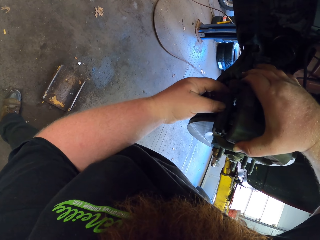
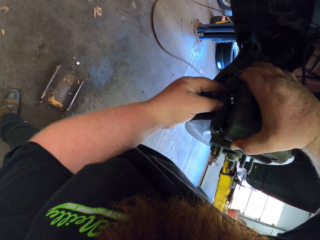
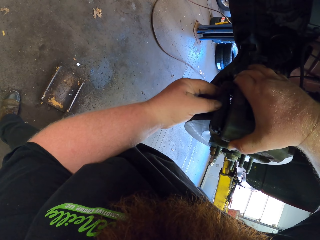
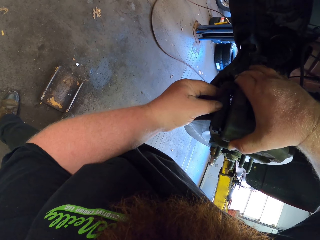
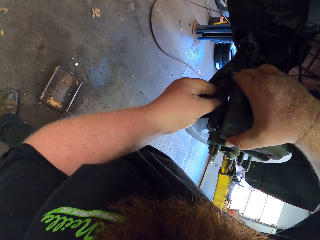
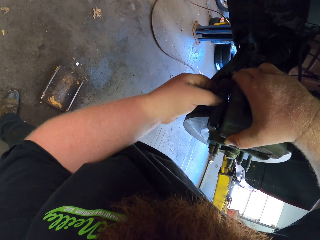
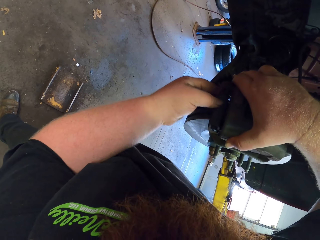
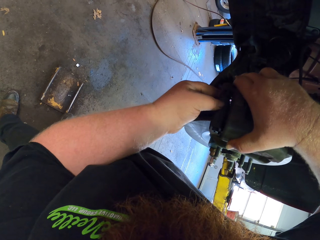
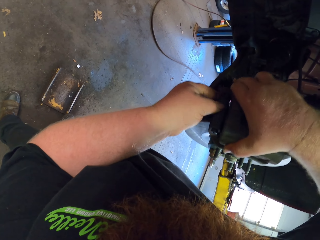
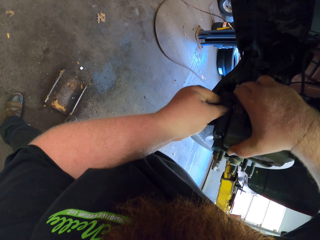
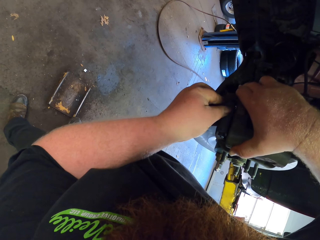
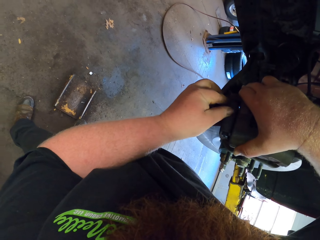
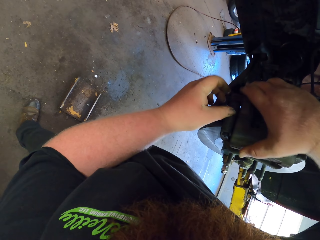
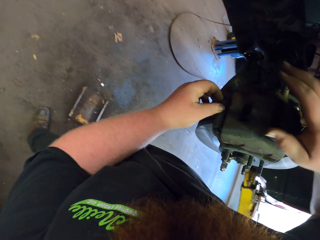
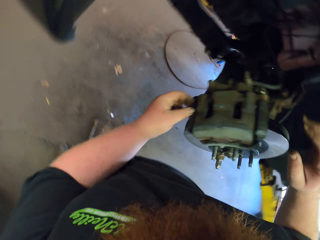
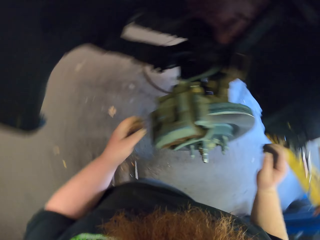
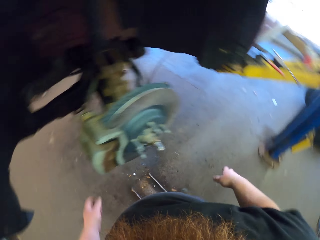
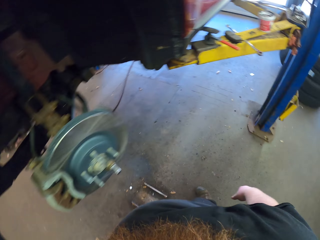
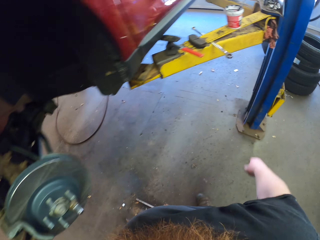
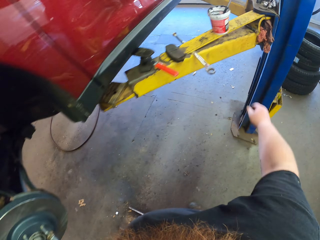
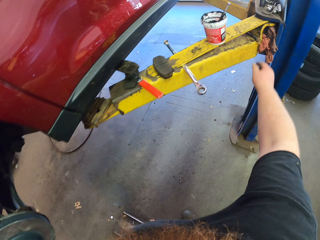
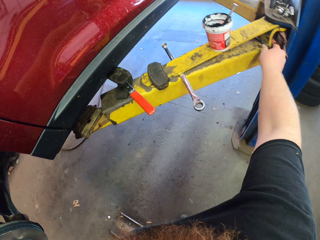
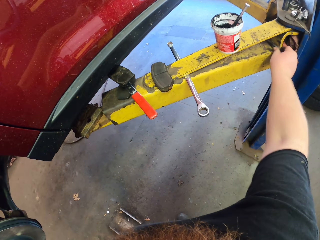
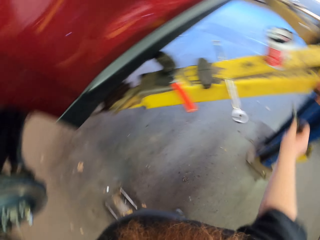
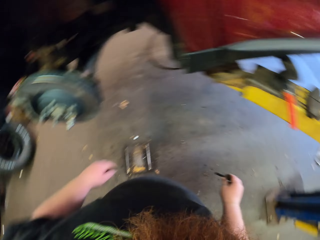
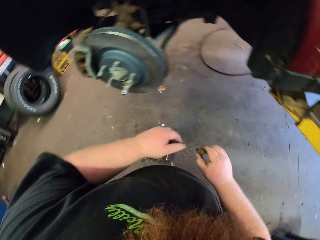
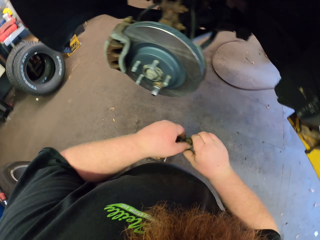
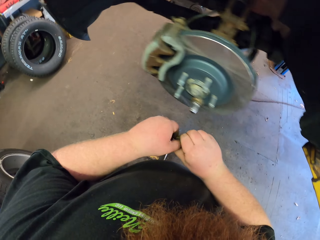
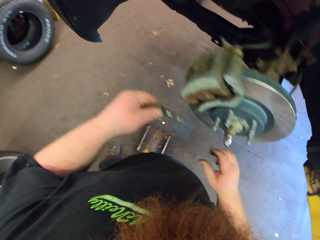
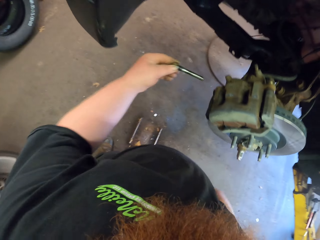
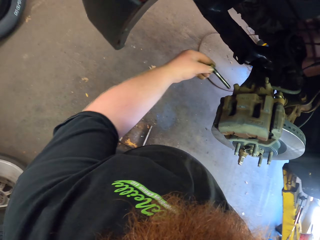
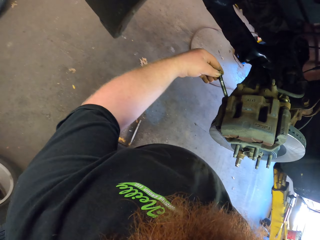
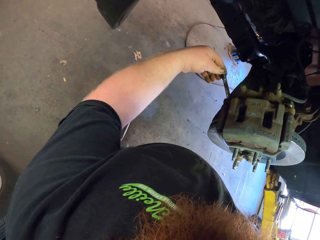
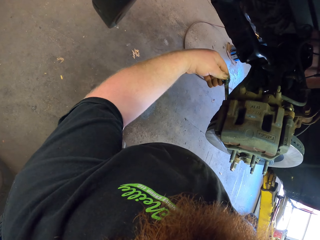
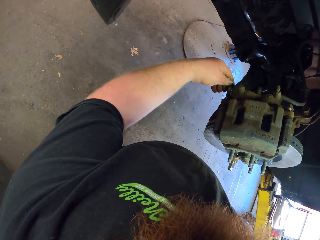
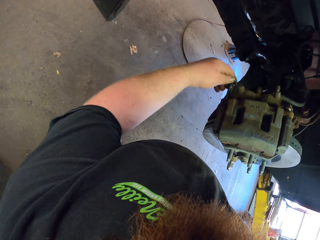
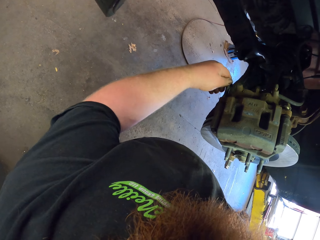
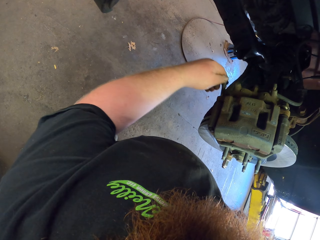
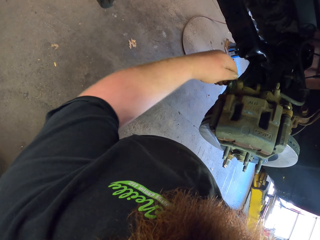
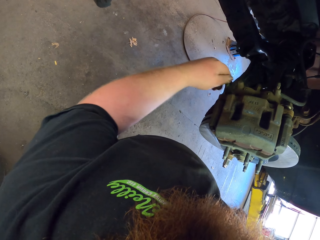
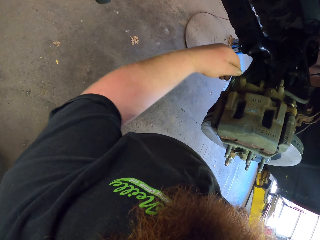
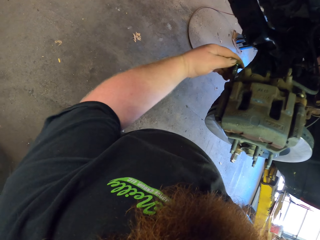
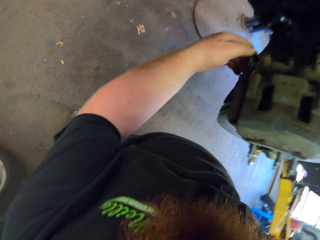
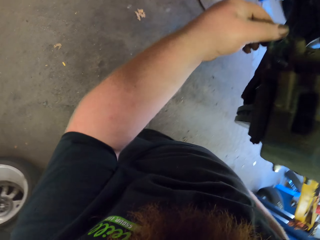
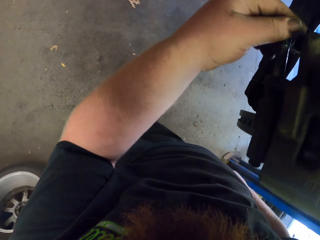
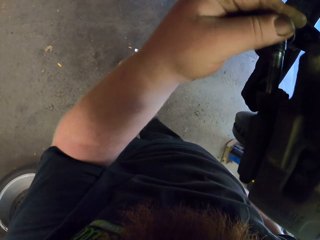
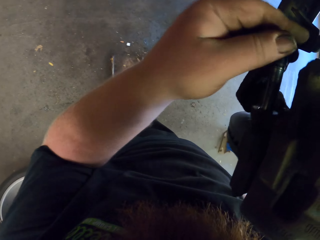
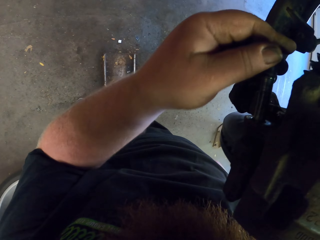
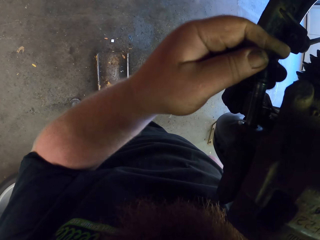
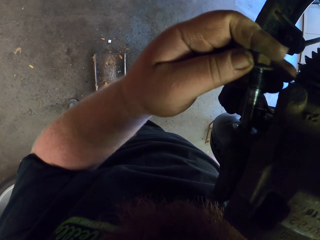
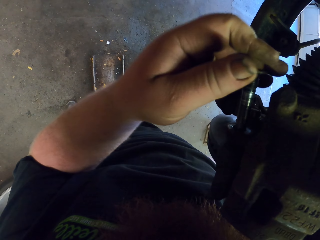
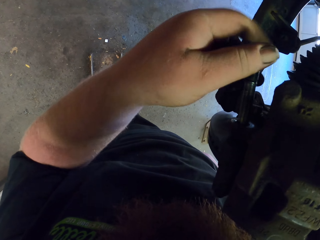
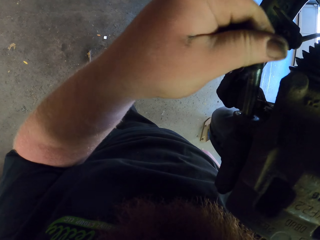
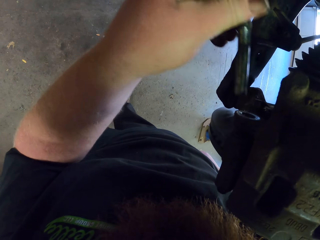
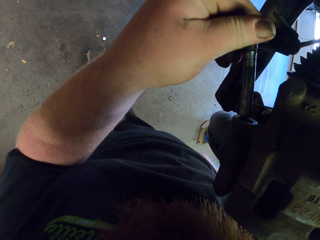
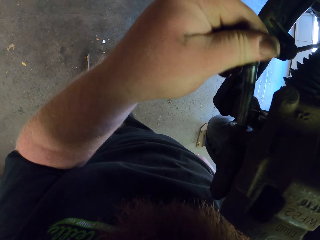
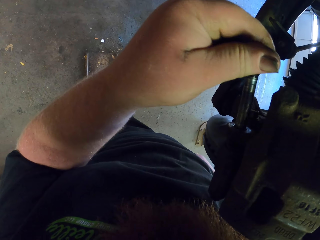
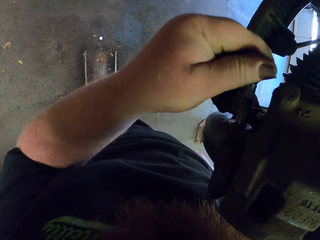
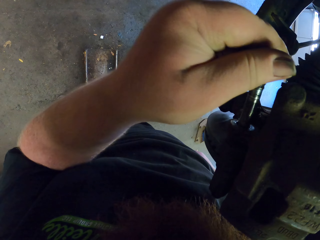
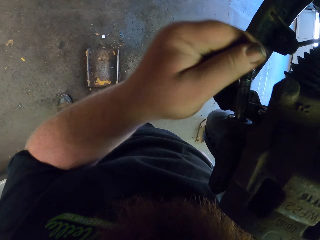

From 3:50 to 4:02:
The camera wearer touches the wheel hub. They take the nut from the stand. They fix the car engine with metal. They fix the nut.

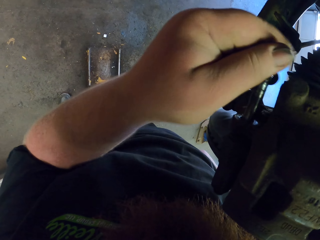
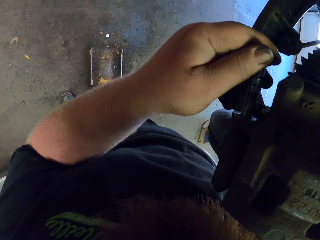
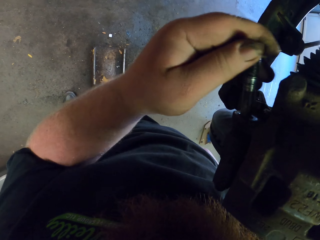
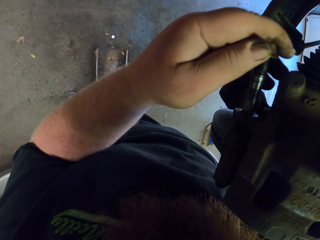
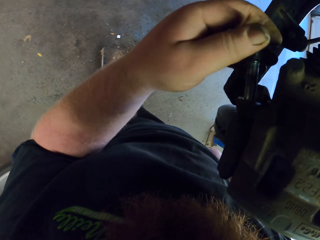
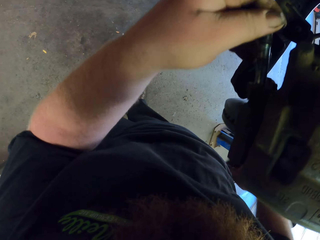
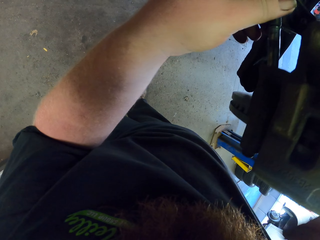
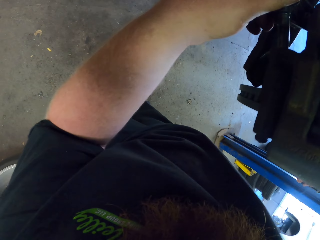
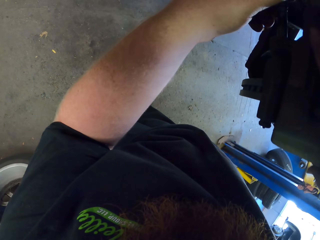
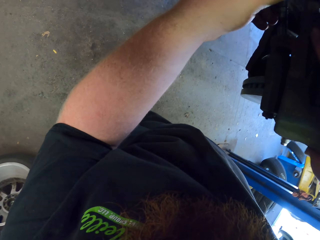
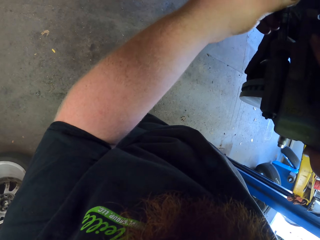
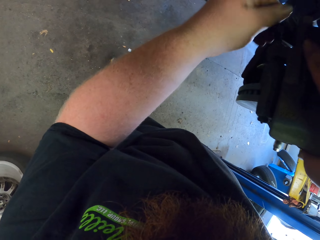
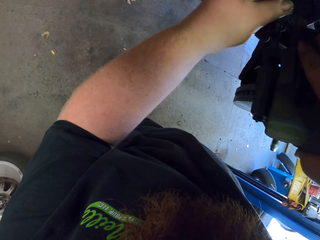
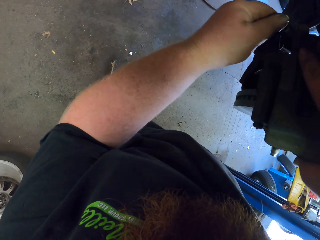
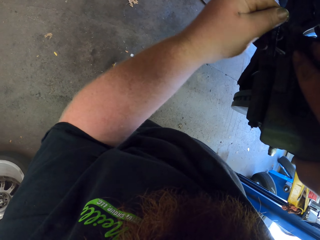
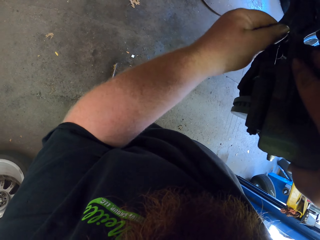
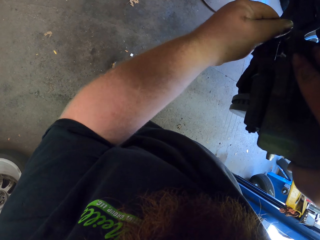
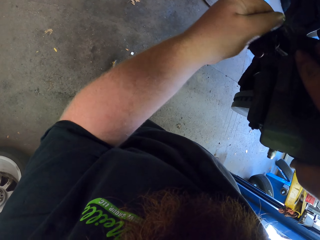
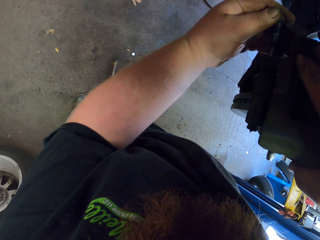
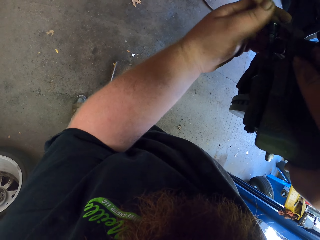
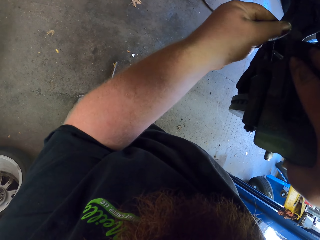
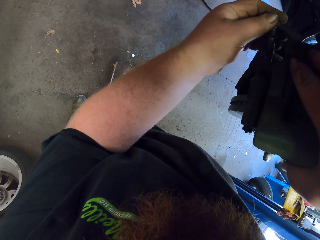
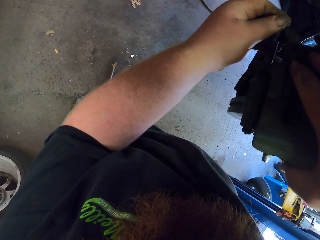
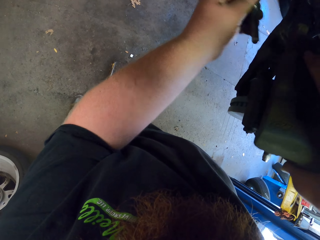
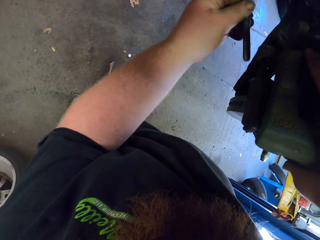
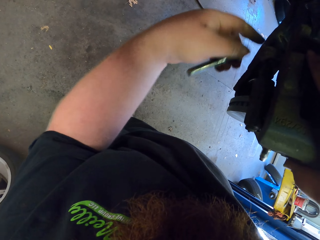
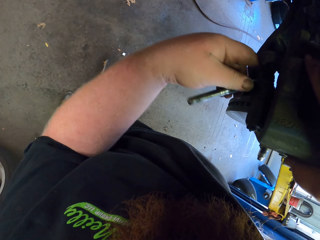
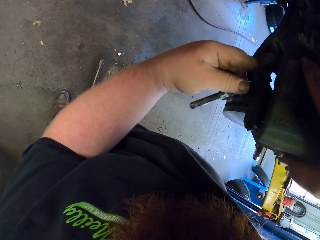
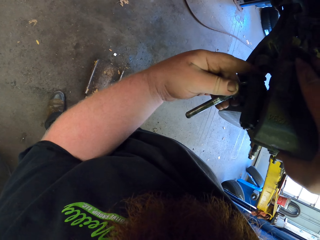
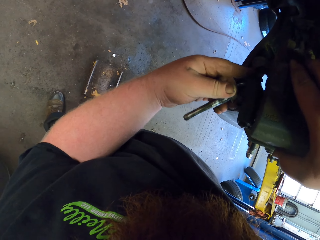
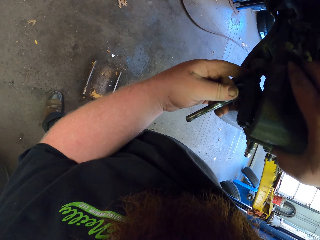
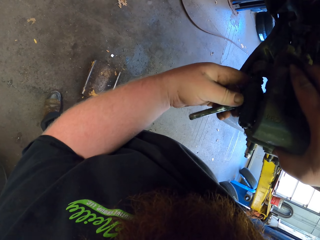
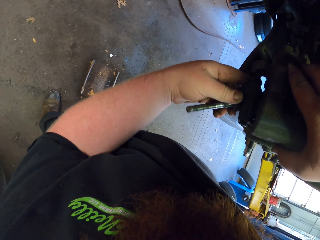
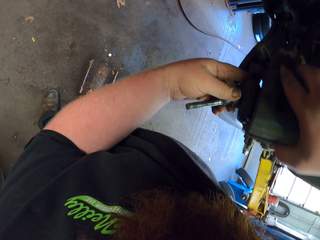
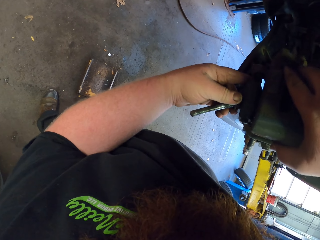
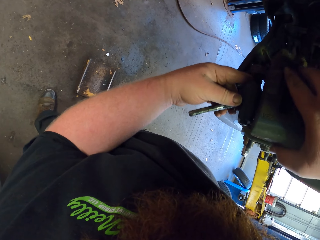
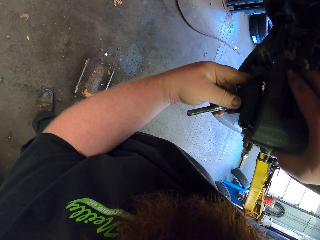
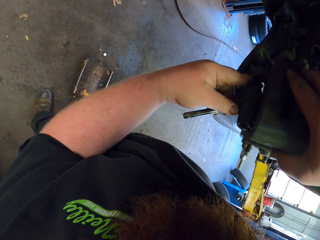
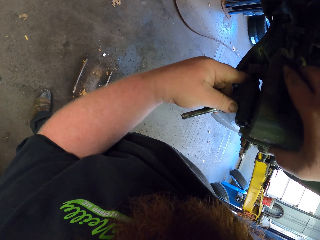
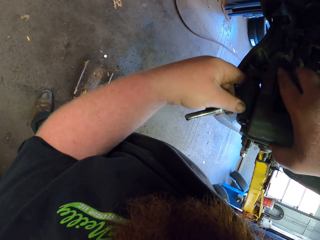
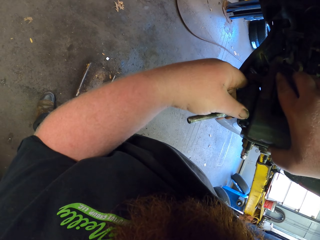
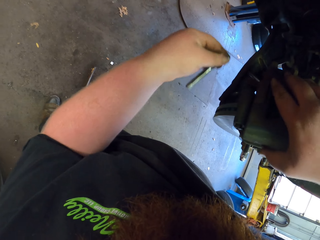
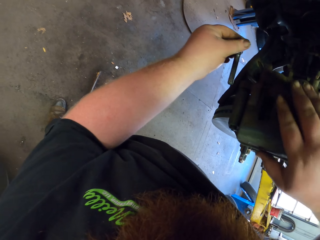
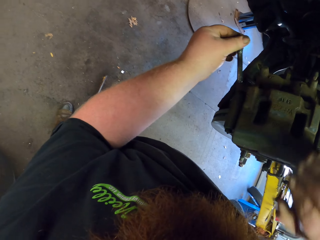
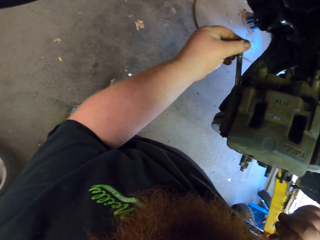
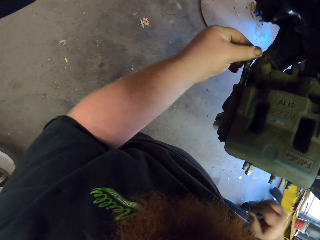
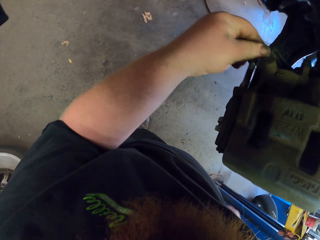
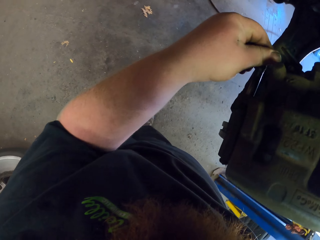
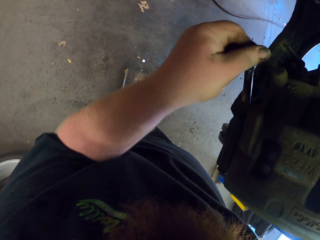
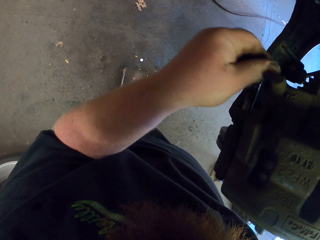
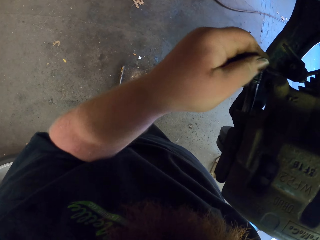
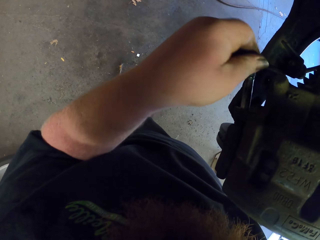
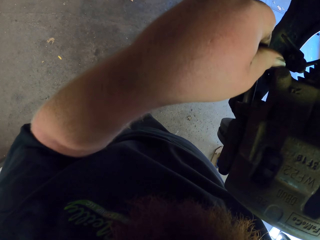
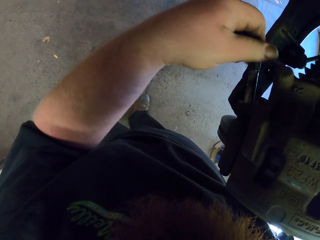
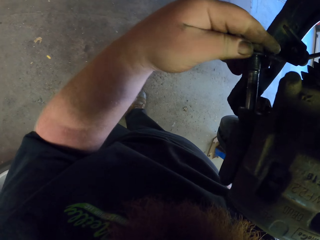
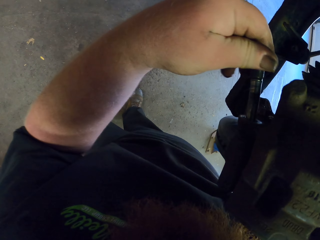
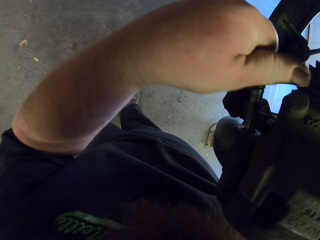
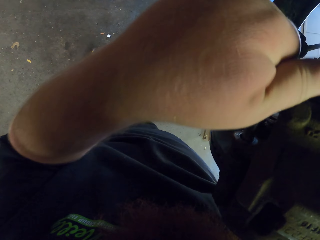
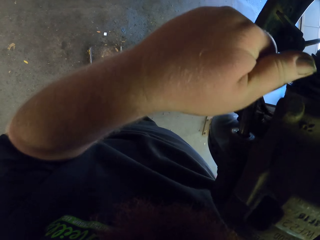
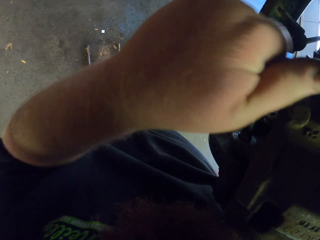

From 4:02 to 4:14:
The camera wearer touches the wheel hub.
